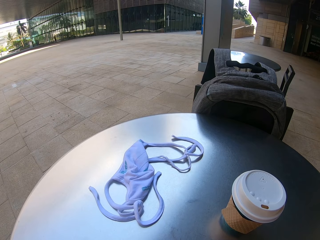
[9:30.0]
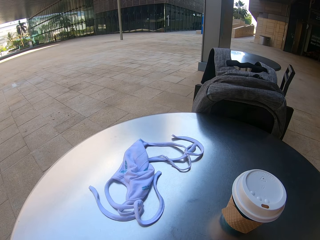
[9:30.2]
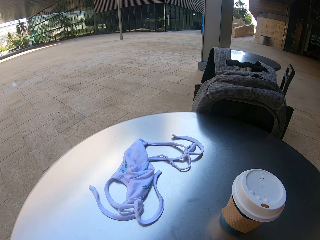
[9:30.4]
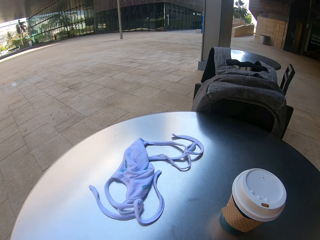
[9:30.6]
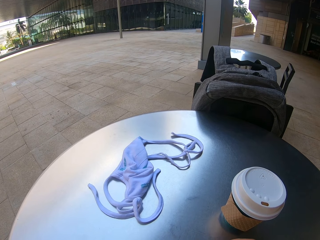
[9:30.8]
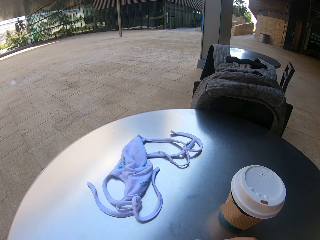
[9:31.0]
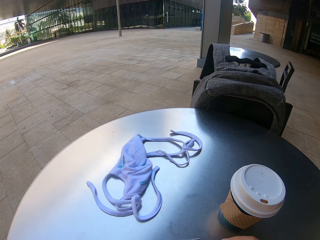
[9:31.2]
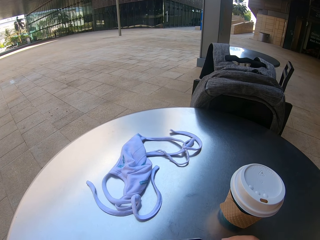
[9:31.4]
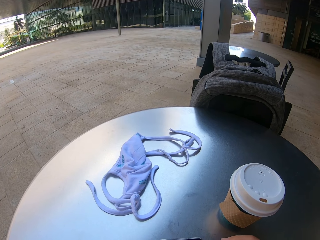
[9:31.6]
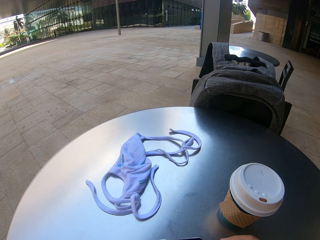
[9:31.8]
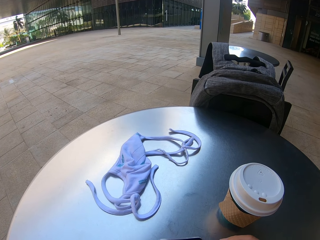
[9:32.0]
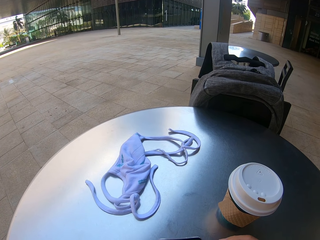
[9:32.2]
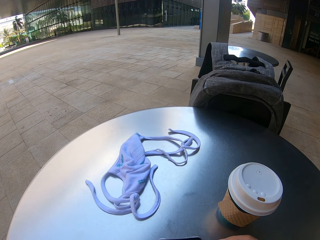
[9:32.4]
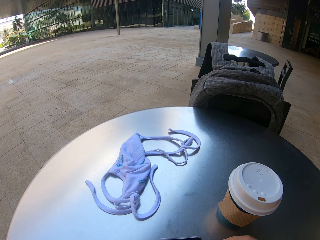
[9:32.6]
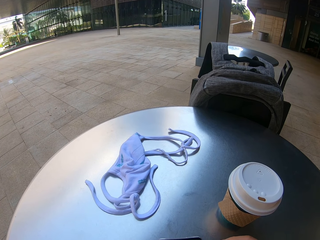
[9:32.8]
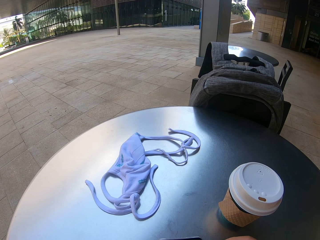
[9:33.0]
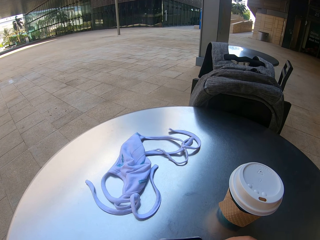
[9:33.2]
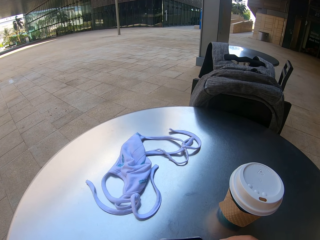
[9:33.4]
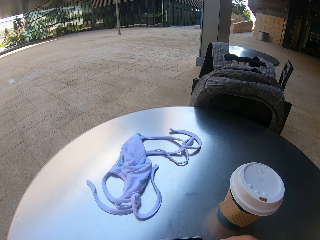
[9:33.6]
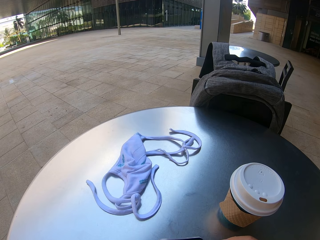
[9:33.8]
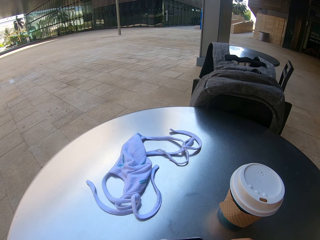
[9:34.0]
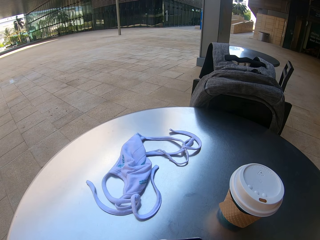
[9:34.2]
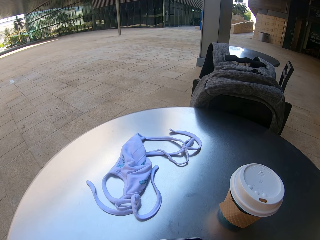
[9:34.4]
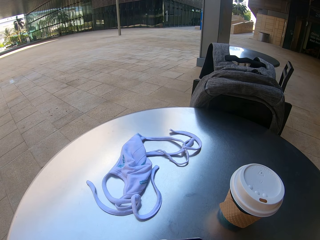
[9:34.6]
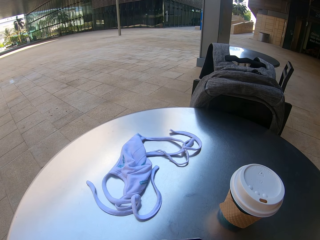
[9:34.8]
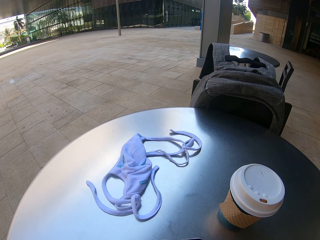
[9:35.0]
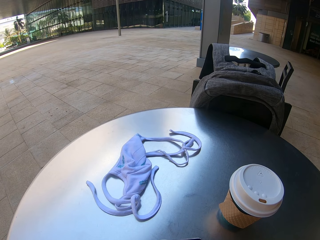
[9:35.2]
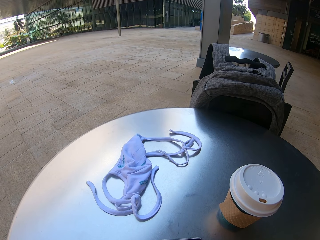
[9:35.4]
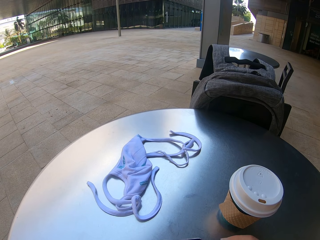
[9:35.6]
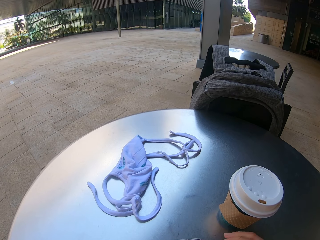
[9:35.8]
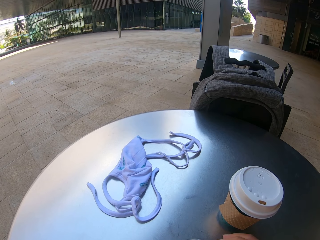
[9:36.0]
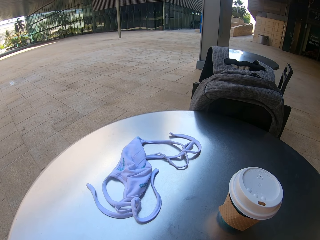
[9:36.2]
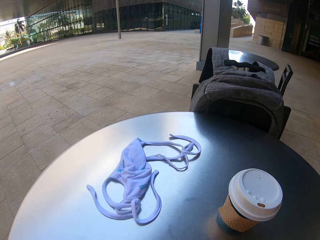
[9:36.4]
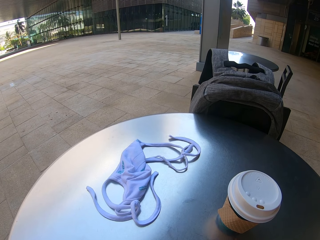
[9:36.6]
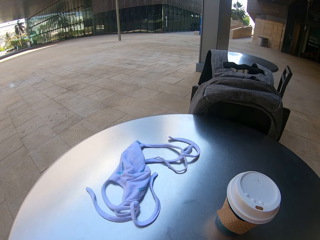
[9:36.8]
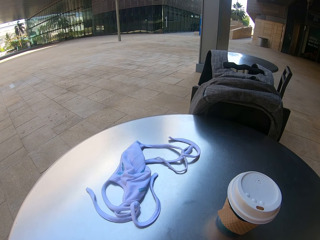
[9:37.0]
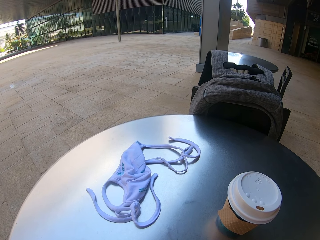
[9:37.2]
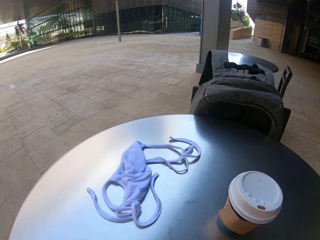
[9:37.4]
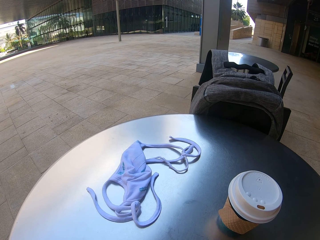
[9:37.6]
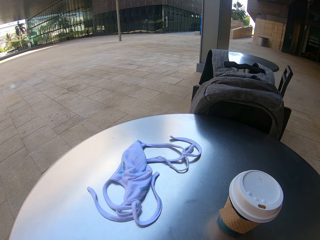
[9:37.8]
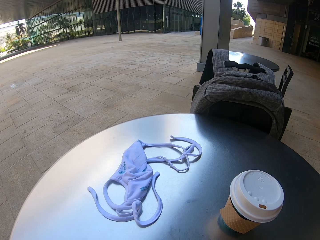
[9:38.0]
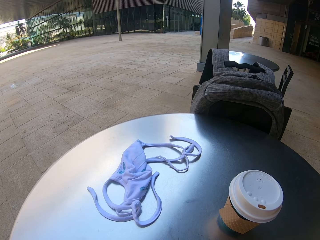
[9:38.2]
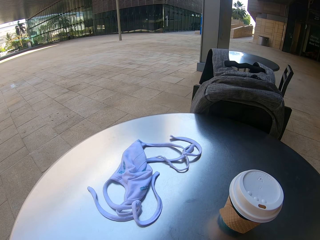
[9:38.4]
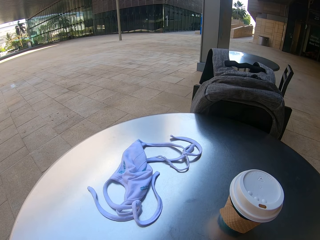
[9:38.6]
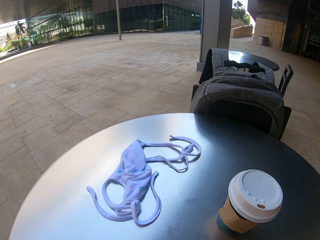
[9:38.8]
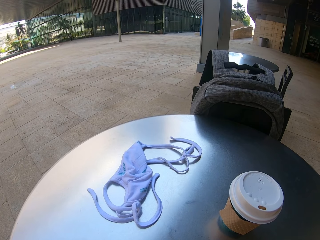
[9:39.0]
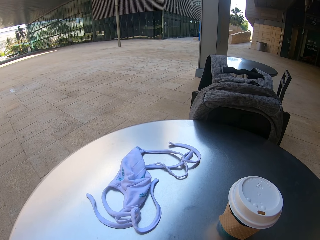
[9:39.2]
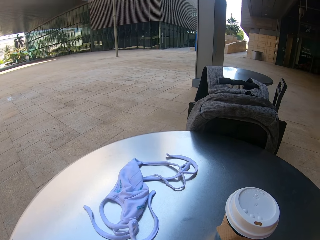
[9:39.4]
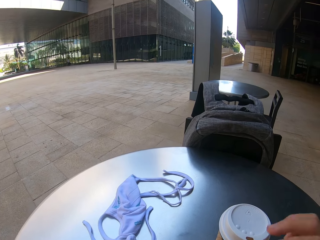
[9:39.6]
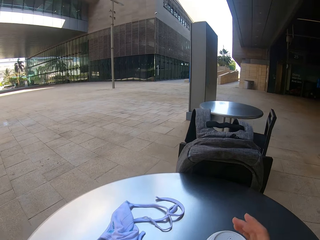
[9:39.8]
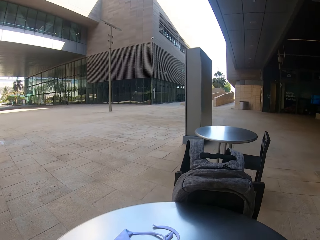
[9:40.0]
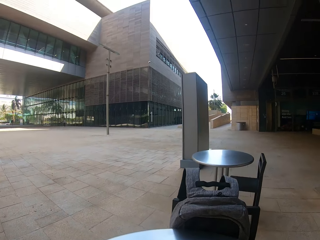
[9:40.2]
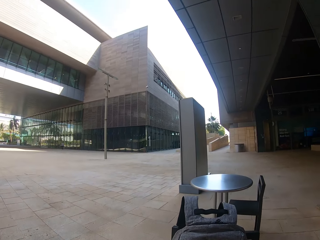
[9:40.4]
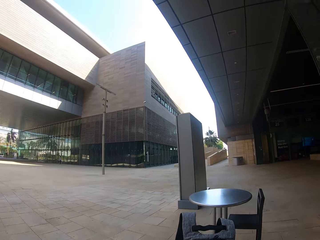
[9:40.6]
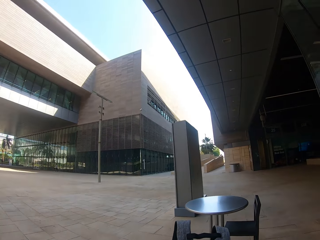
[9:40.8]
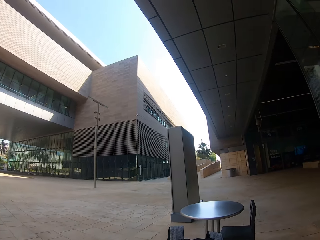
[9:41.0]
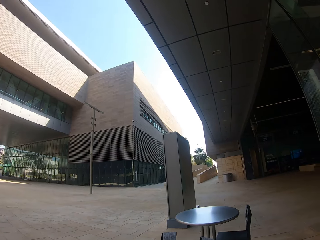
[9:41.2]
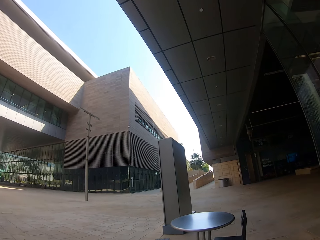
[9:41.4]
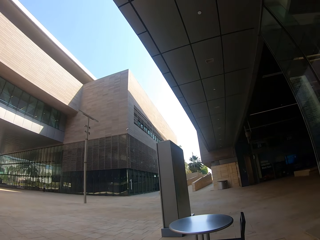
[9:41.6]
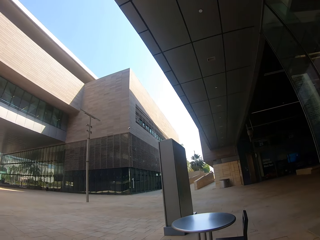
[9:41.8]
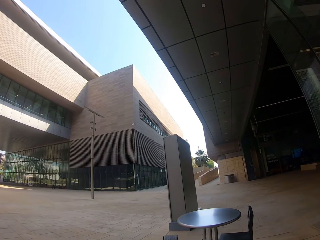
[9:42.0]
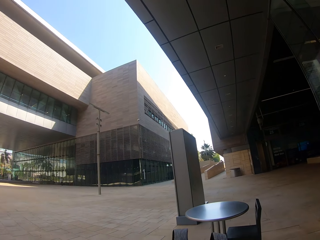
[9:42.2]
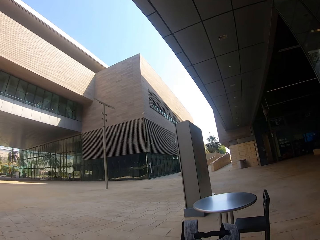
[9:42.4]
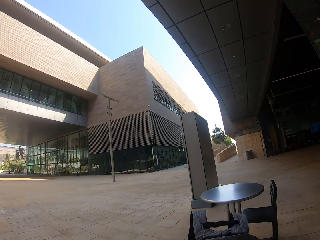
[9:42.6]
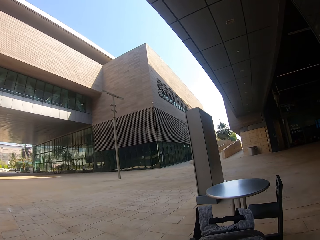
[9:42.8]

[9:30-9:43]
The camera wearer presses the phone. They pick up a mug.

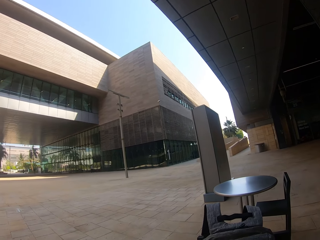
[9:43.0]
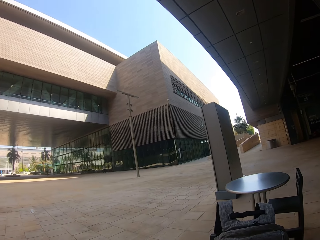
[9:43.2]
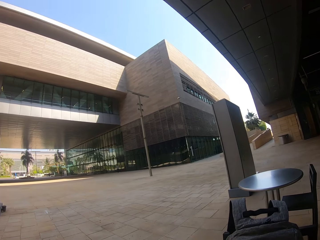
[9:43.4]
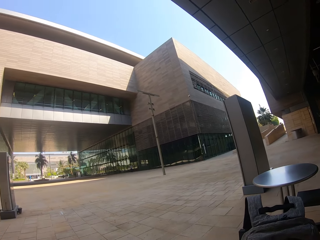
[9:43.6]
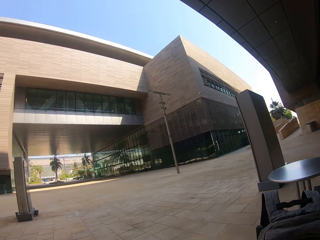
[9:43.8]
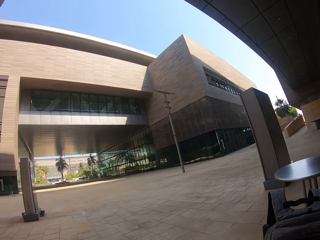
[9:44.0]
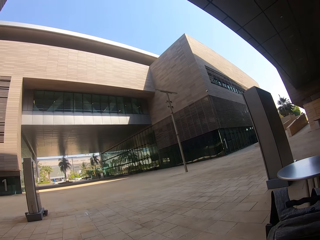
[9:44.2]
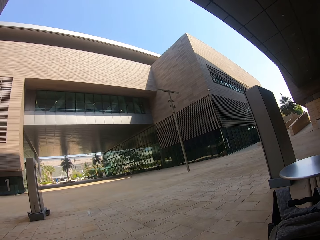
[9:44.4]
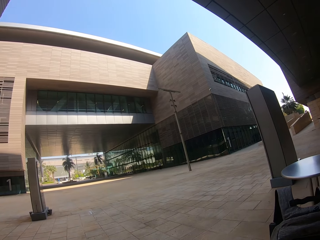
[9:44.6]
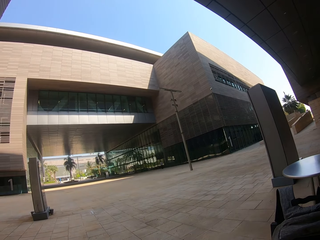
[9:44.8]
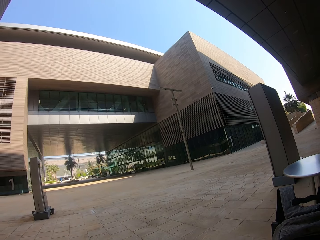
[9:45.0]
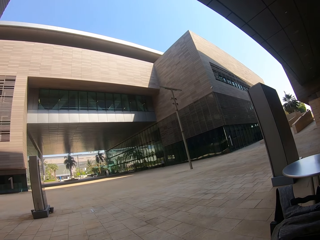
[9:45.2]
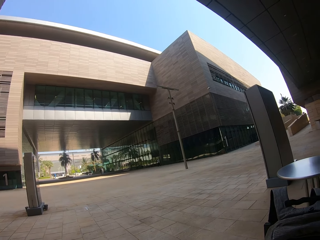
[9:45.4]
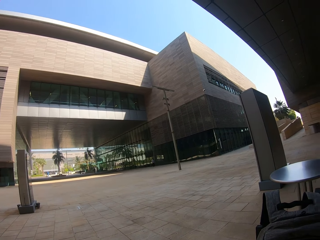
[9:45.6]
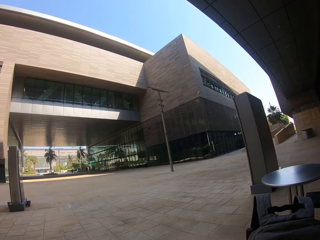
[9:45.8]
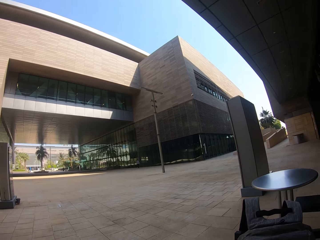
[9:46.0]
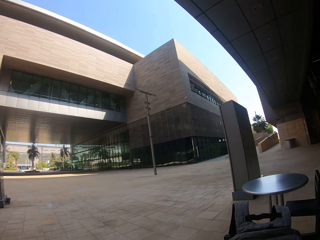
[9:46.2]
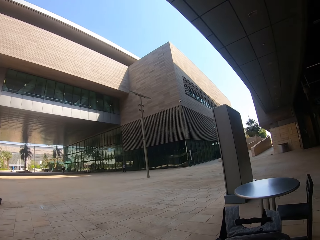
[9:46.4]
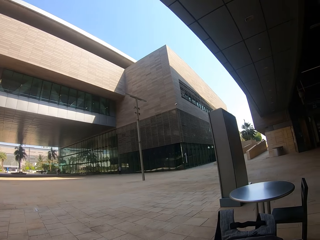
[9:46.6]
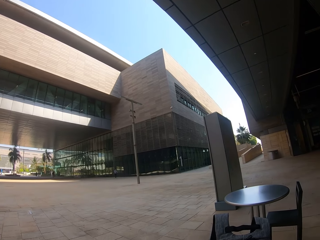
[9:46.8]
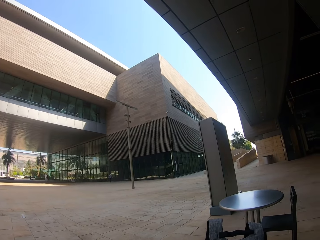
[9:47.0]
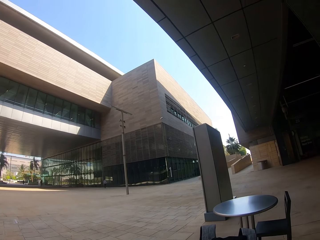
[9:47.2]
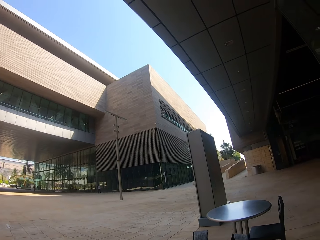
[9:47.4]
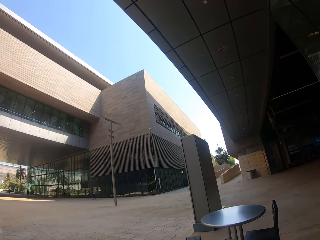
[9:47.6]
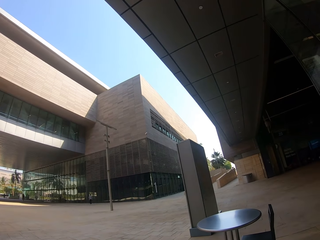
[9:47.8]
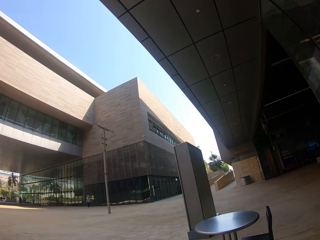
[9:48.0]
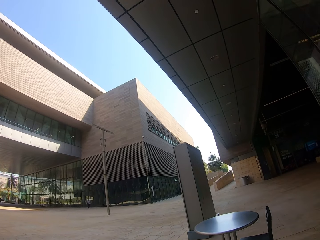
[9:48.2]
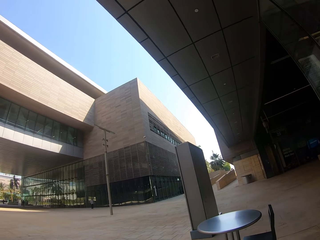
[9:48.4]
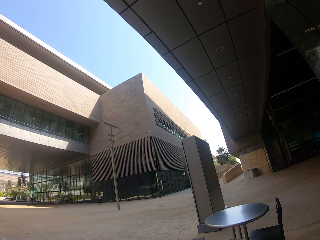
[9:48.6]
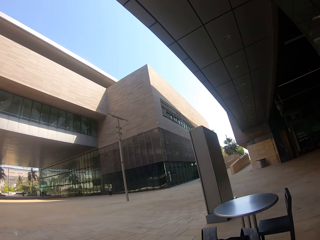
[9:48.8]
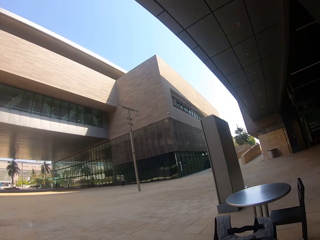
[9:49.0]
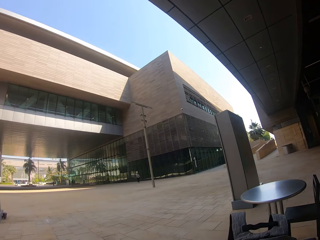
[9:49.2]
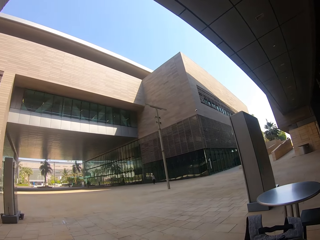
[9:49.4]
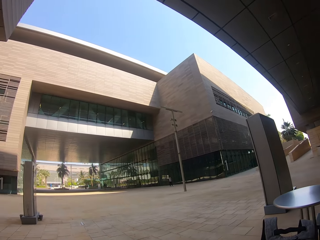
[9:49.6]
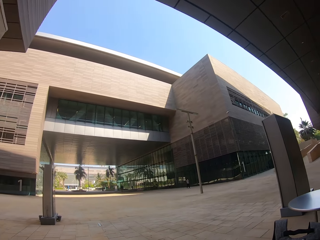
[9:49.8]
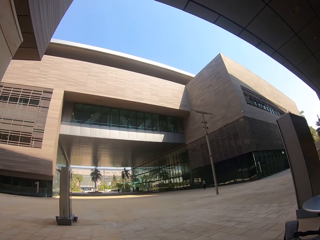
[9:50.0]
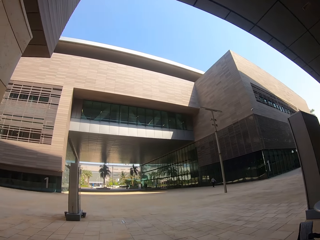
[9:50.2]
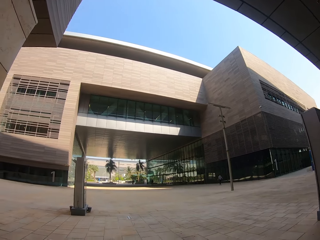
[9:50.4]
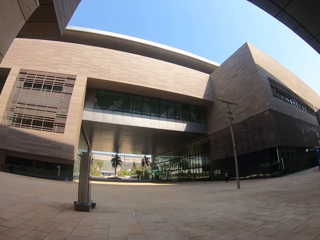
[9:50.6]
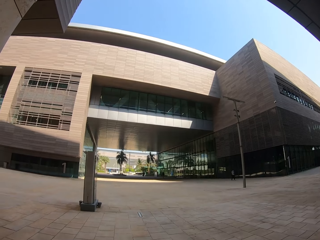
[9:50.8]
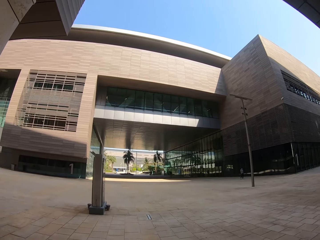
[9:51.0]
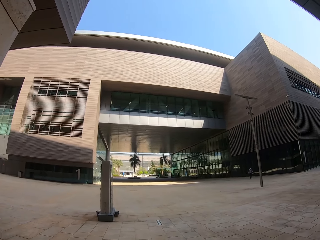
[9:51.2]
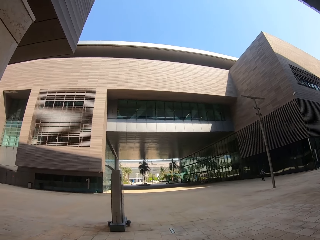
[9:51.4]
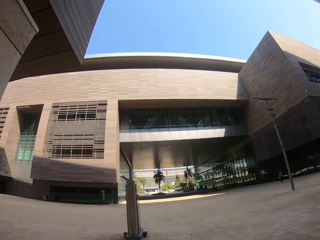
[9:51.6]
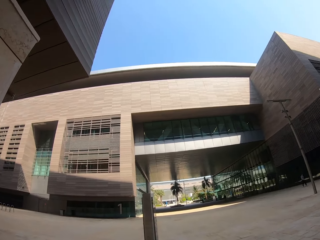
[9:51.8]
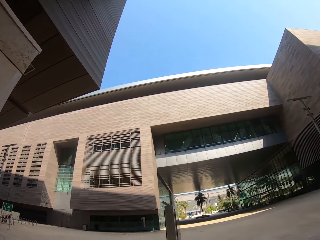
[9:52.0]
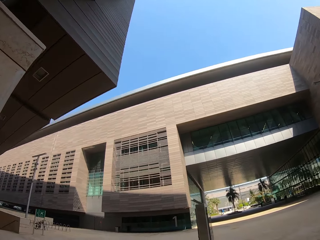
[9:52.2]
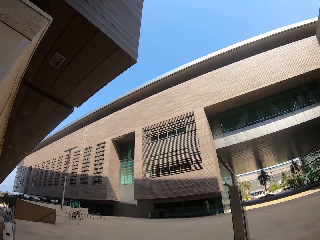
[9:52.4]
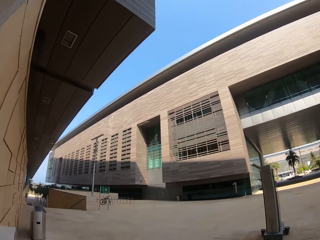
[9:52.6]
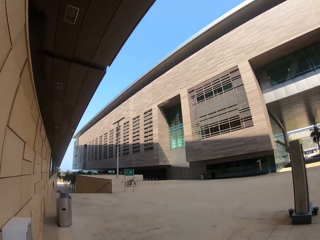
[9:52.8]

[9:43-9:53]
The camera wearer walks.
